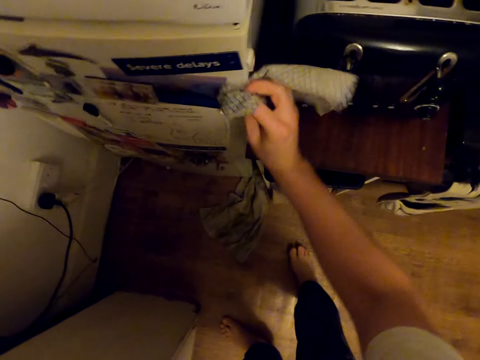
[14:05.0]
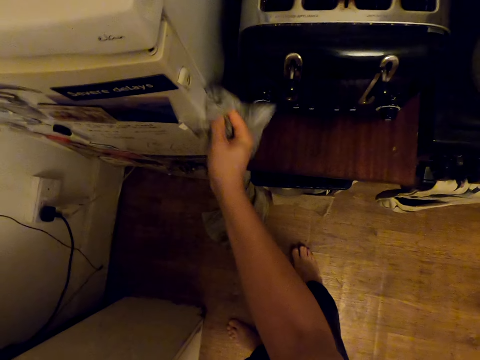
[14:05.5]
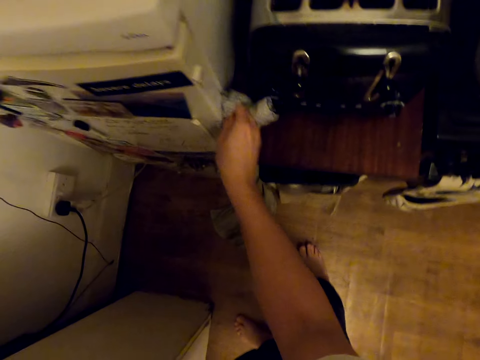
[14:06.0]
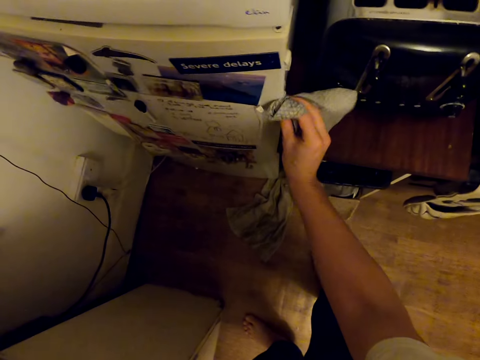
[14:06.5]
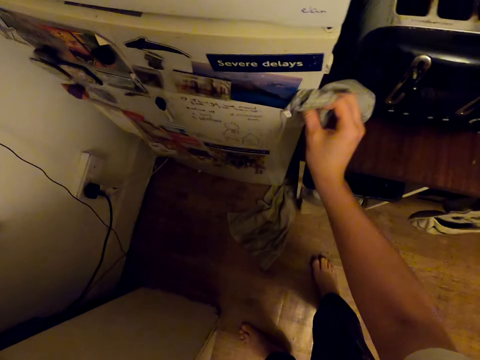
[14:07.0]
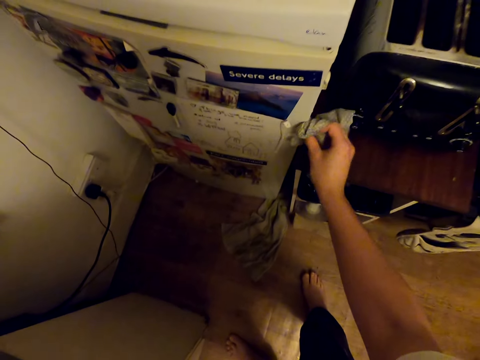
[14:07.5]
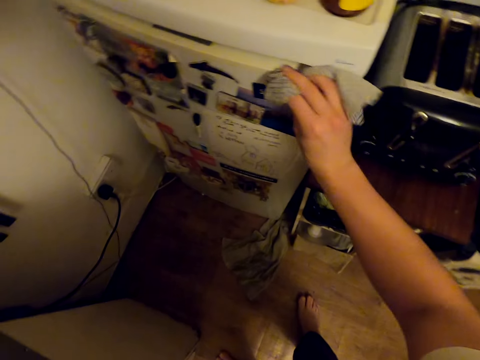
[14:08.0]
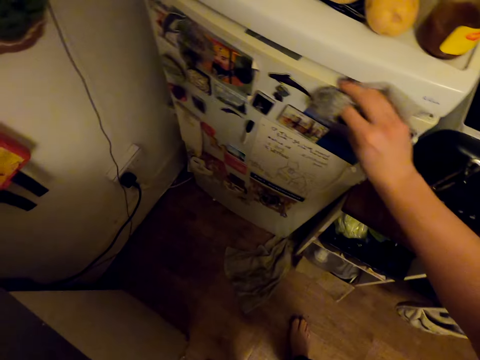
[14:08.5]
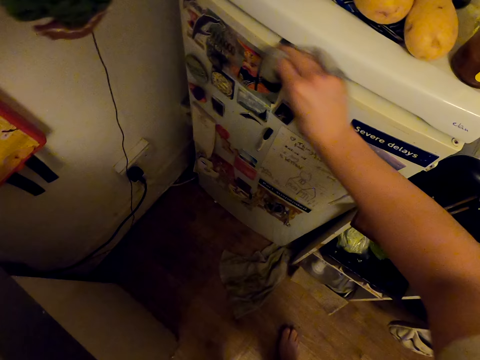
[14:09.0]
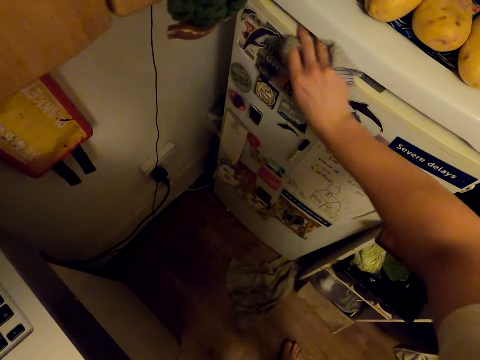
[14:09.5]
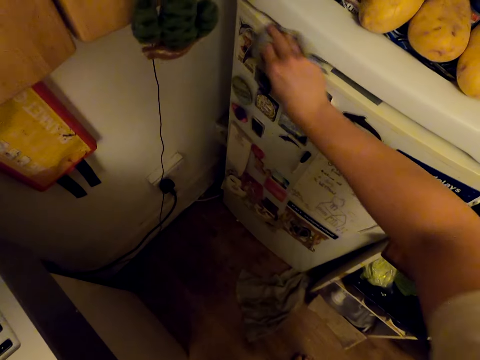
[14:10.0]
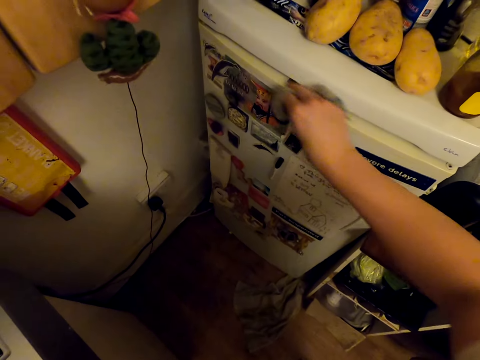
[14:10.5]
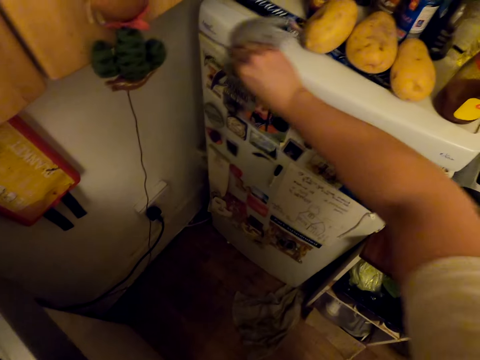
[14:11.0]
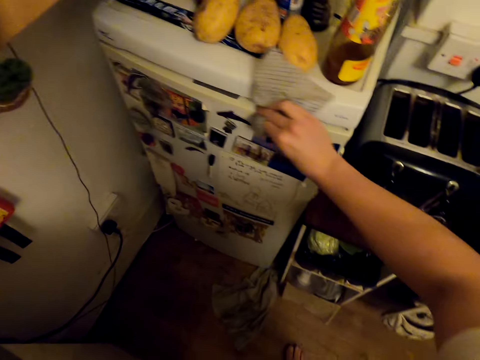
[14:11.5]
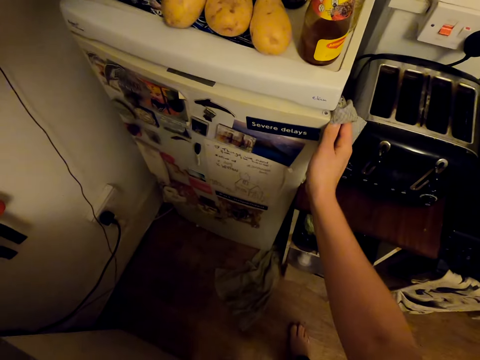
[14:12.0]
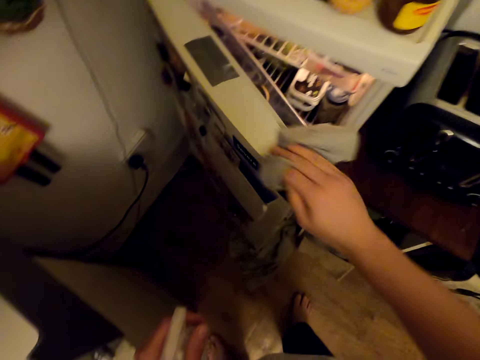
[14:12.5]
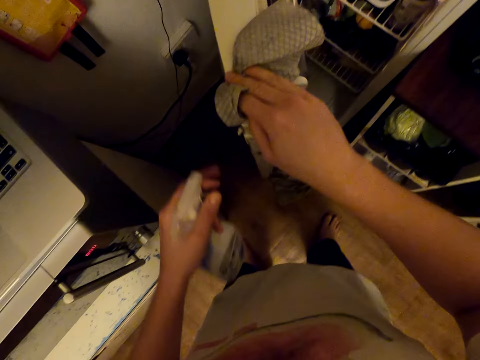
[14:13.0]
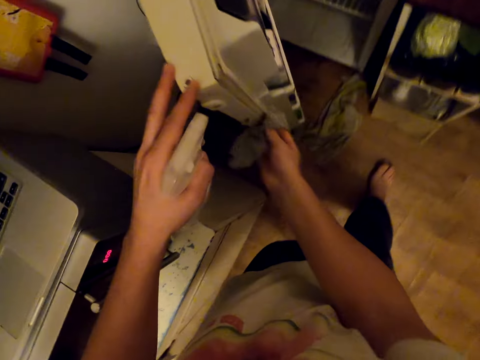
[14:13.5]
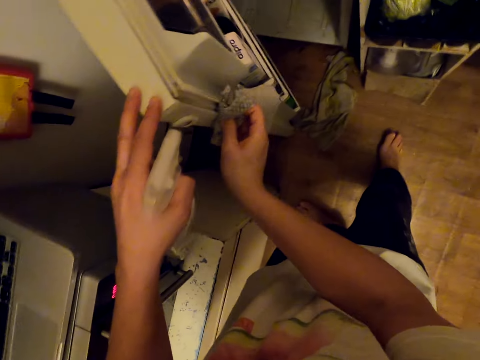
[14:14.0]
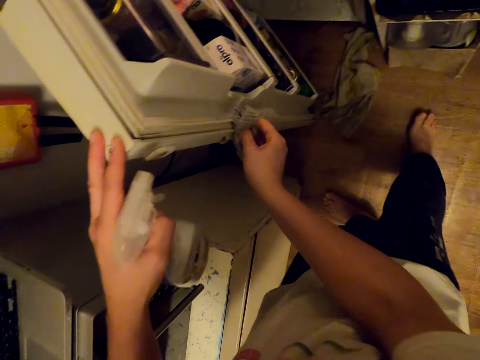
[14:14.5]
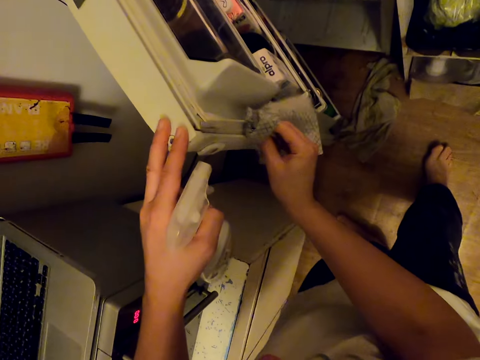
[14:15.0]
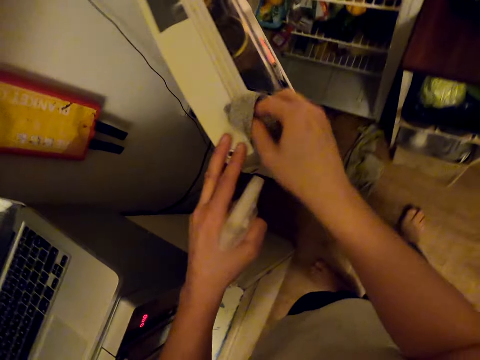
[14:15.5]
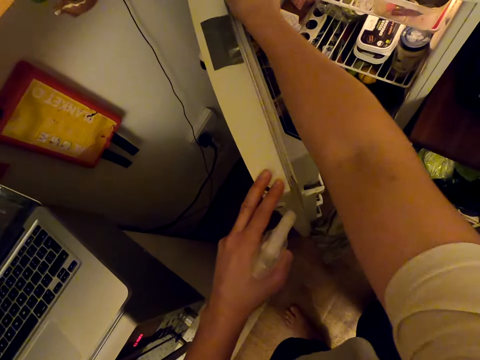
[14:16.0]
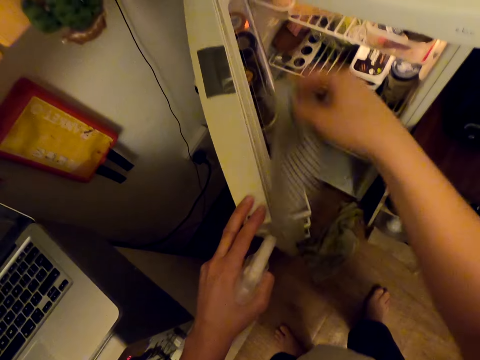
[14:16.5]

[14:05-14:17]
The camera wearer opens the fridge door. They wipe the fridge door.

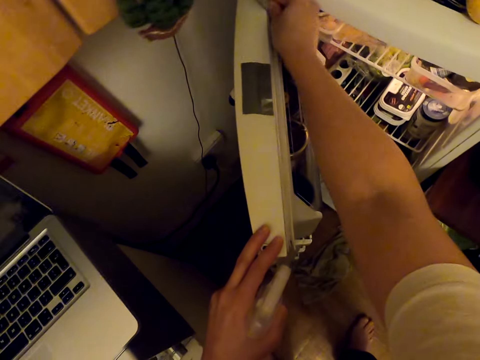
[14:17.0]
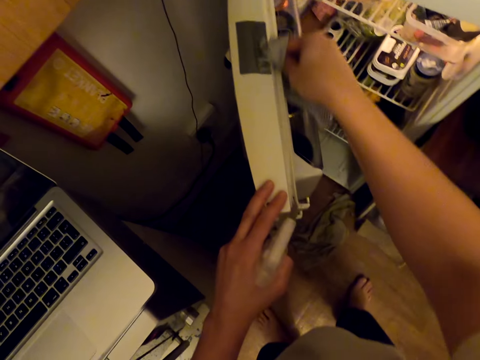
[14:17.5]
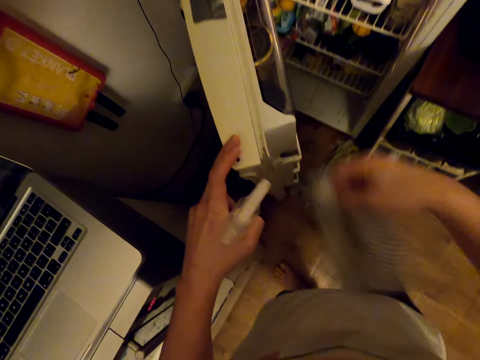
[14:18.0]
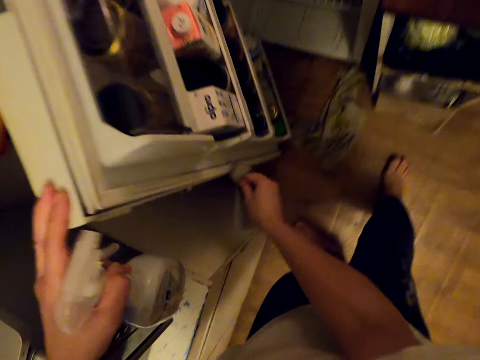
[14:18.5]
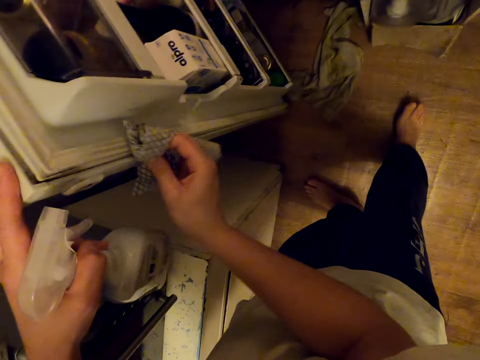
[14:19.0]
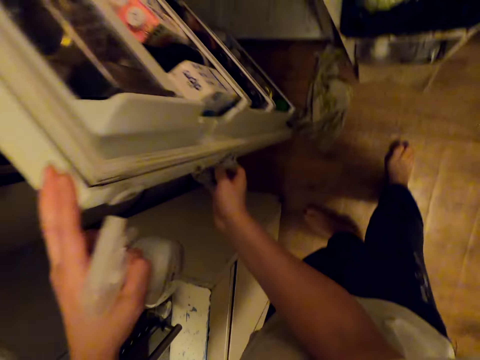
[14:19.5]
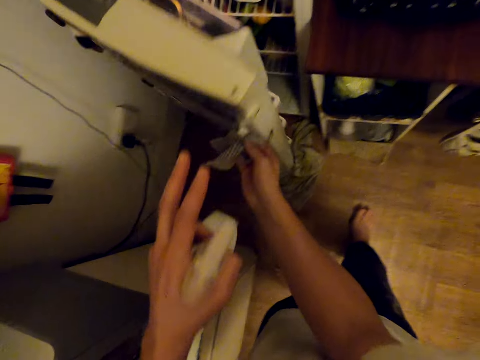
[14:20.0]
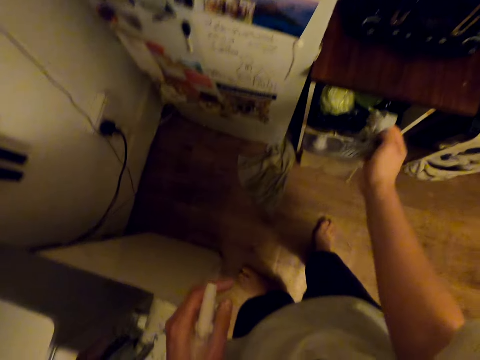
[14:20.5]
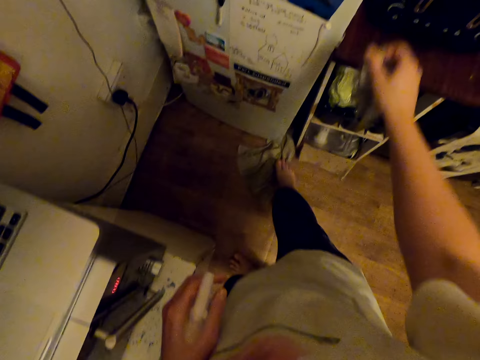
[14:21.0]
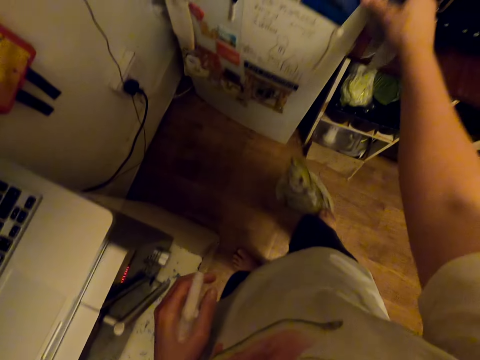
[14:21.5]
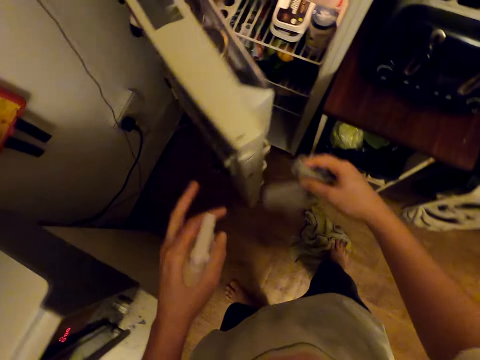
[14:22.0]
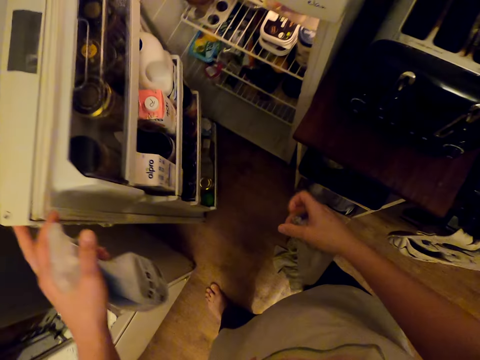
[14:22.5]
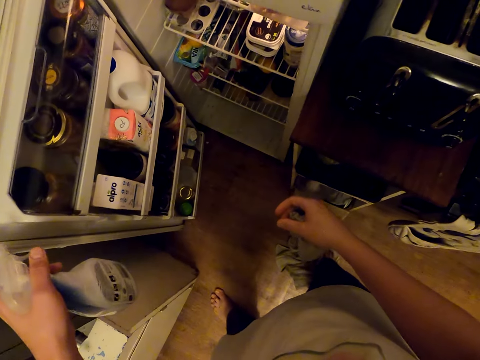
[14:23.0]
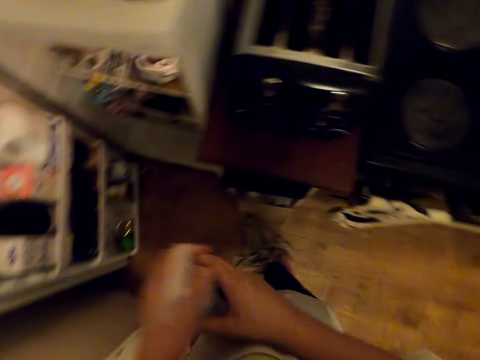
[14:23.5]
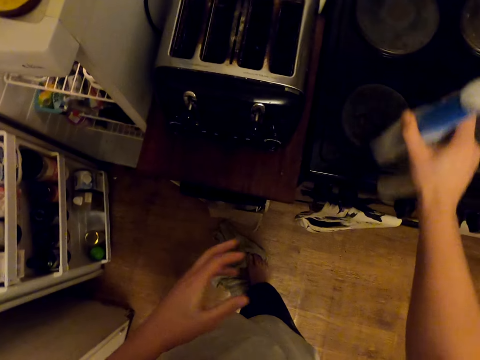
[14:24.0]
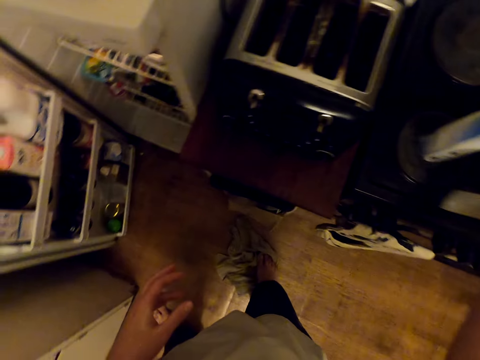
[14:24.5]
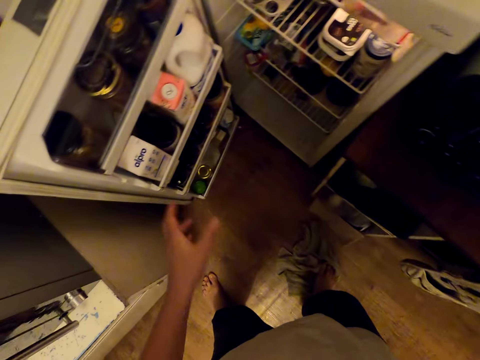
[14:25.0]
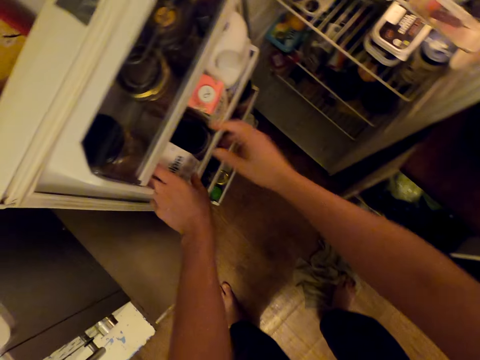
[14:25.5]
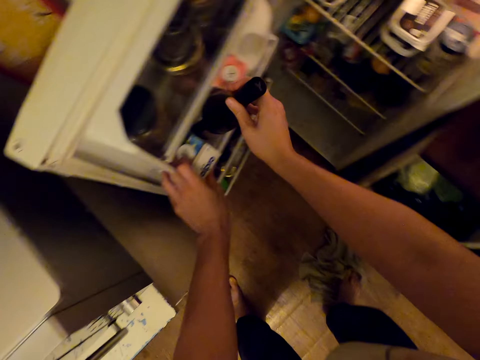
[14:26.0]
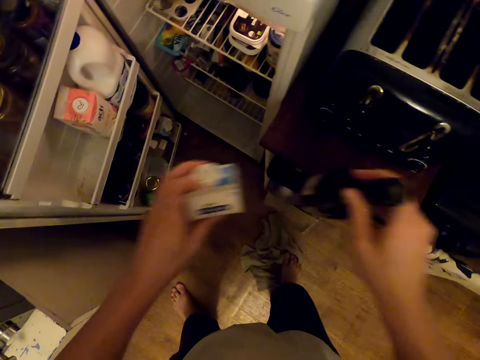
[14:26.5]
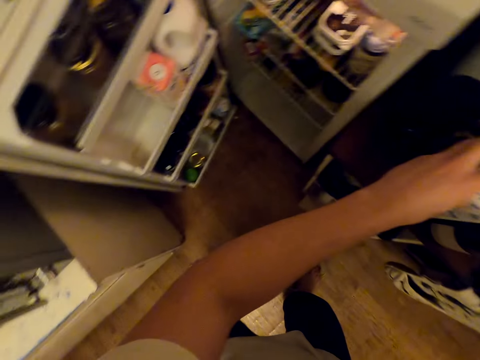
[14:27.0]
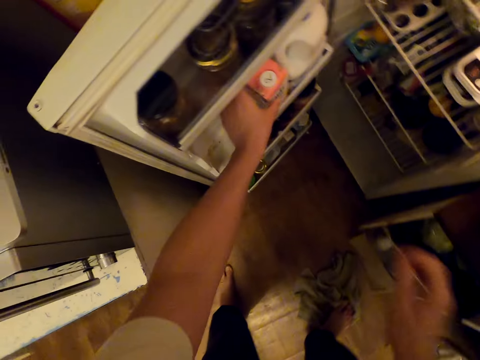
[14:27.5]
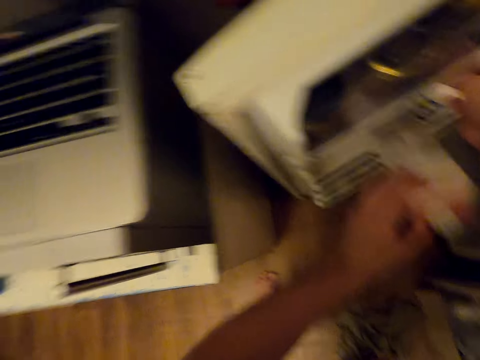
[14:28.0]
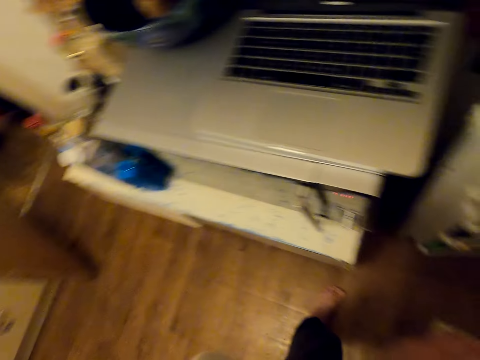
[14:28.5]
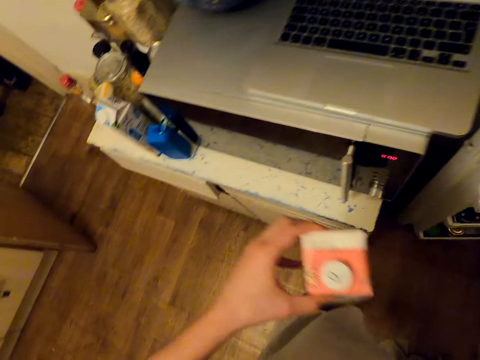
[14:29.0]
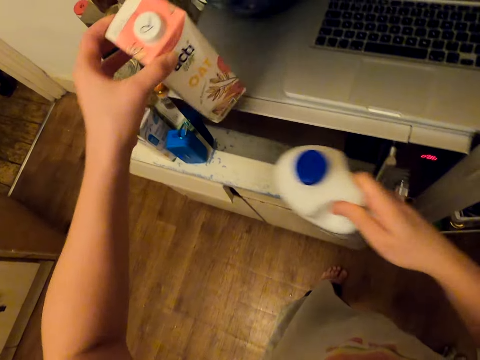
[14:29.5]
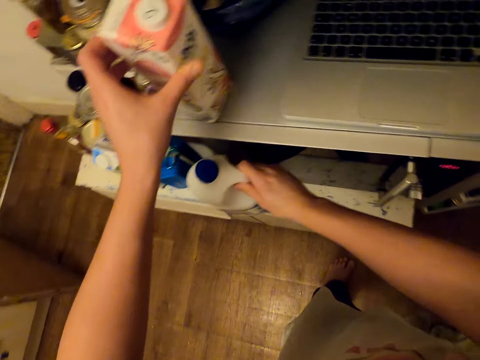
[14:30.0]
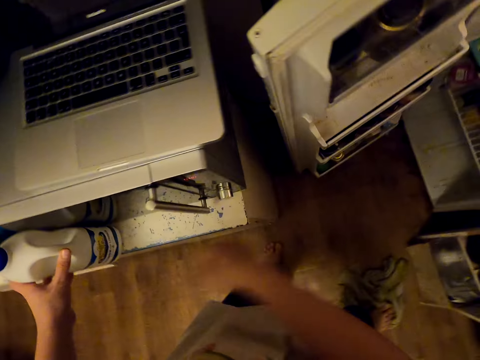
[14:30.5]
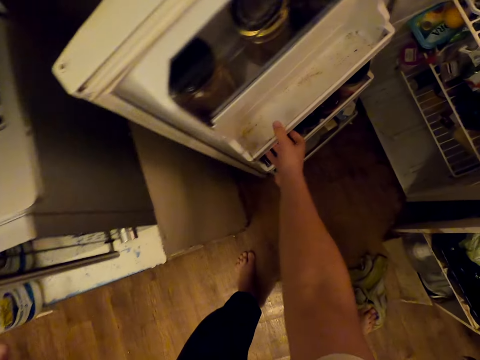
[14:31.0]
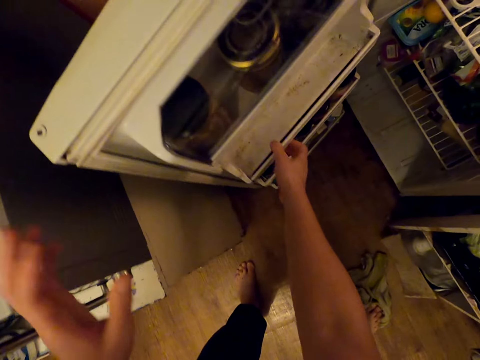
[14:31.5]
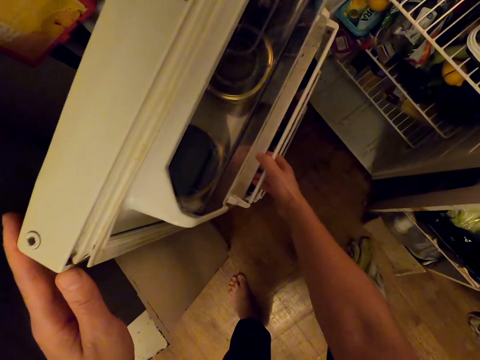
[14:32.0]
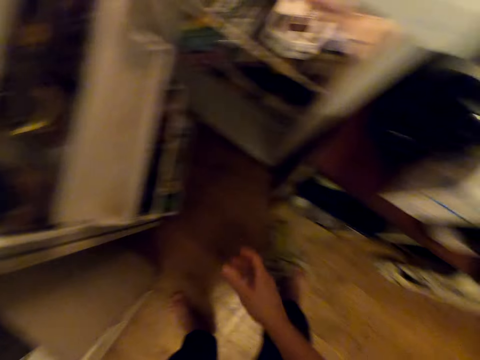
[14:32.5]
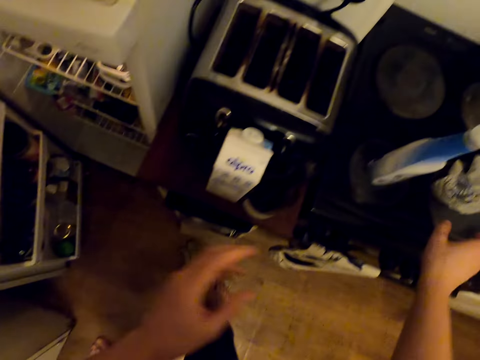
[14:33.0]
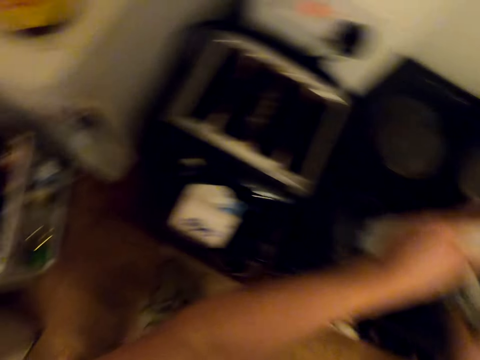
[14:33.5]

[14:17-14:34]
The camera wearer closes the fridge door. They open the fridge. They stare at the fridge. They place the spray bottle on the oven. They pick items from the fridge. They drop the items. They pick up something. They look around. They drop a box of oats. They place the drinks on the microwave top. They touch inside the fridge door. They touch the fridge door. They pick the spray bottle and towel from the oven top.
